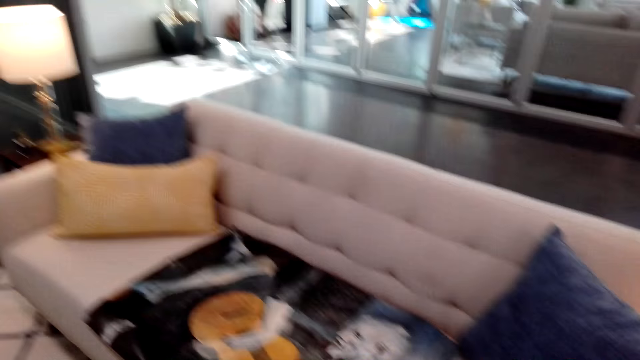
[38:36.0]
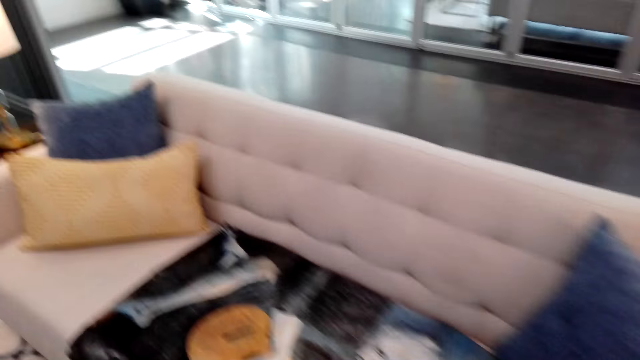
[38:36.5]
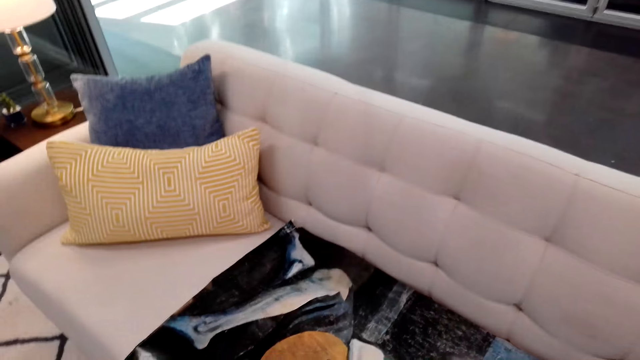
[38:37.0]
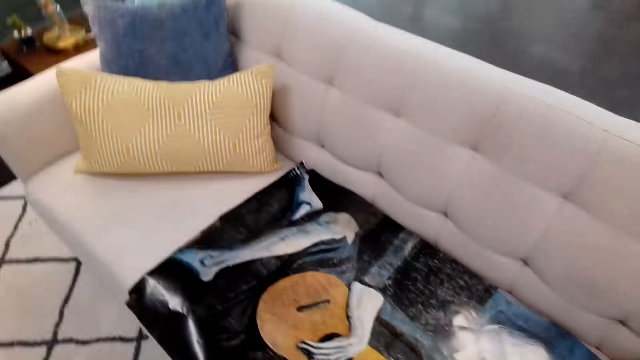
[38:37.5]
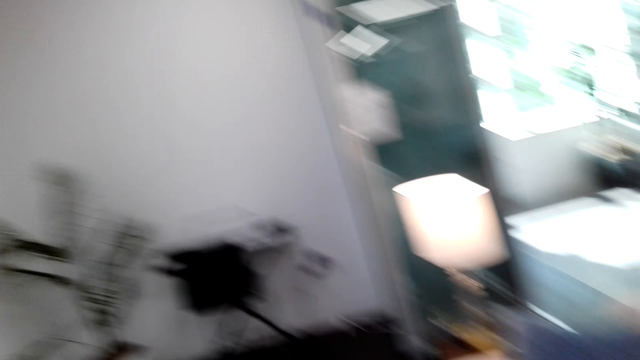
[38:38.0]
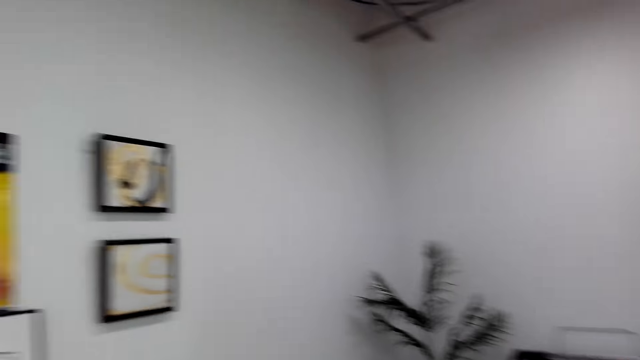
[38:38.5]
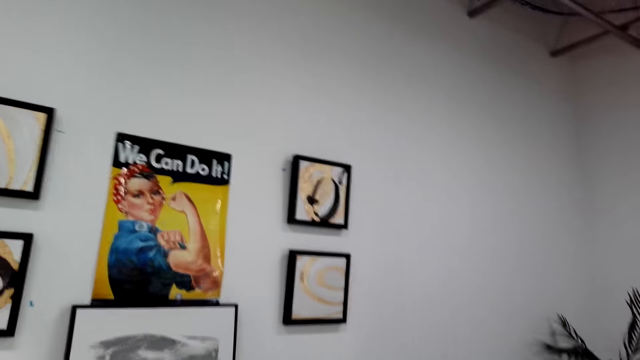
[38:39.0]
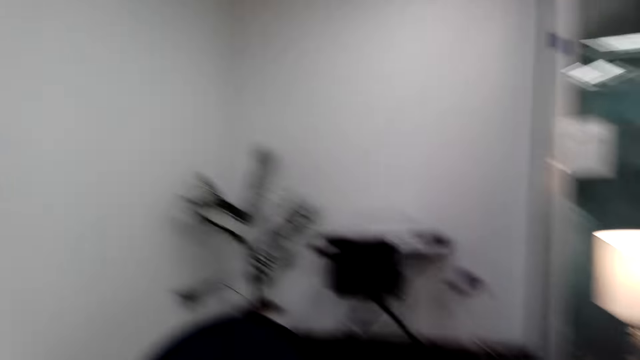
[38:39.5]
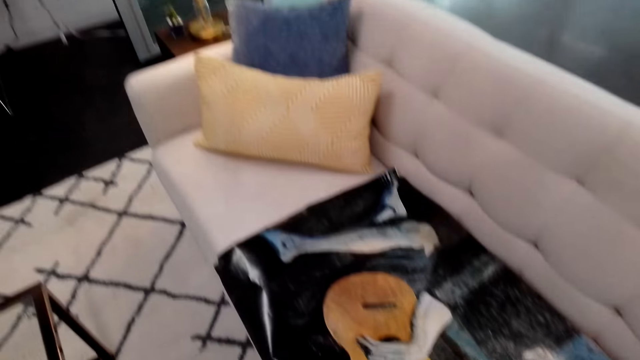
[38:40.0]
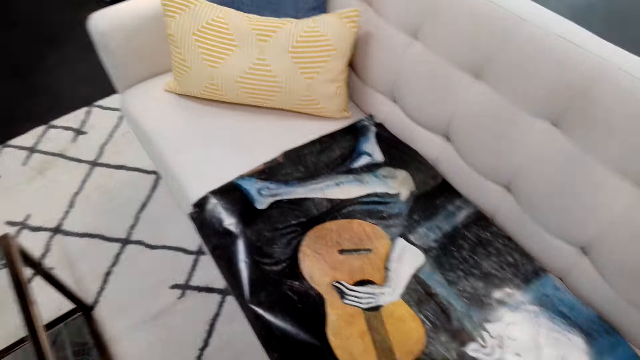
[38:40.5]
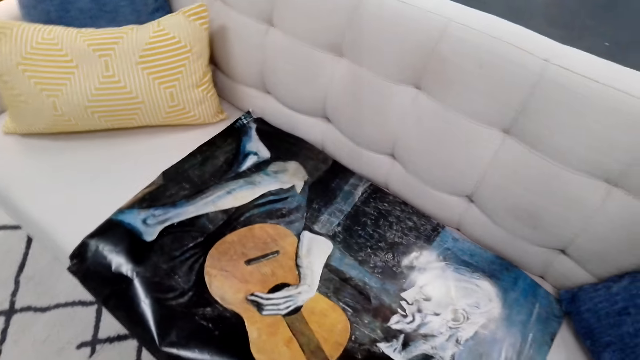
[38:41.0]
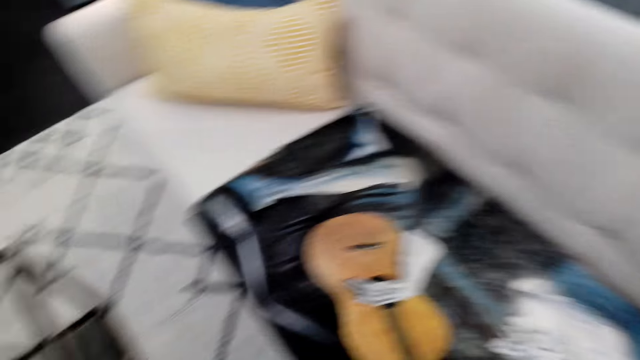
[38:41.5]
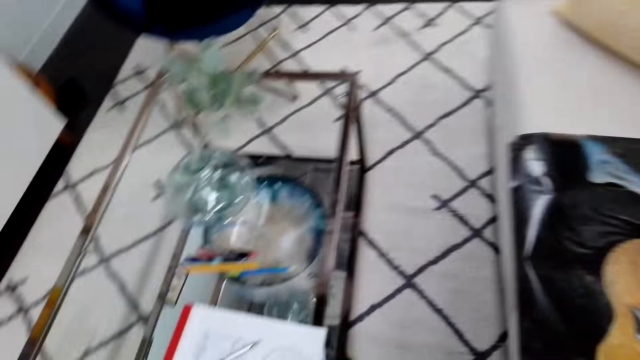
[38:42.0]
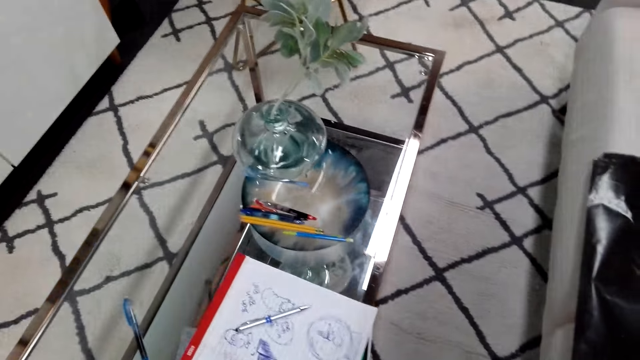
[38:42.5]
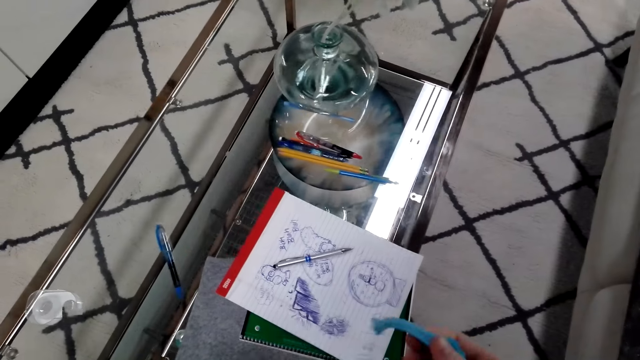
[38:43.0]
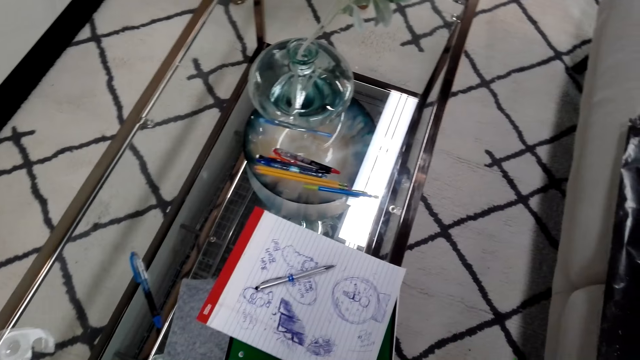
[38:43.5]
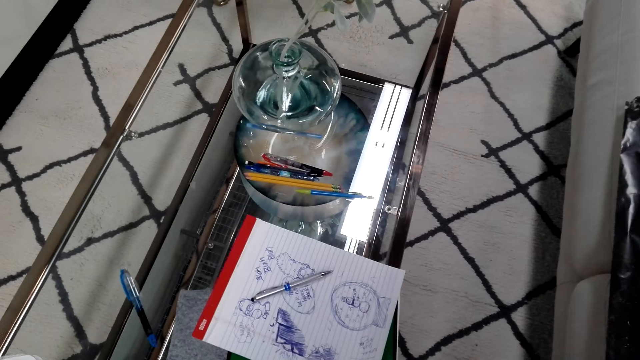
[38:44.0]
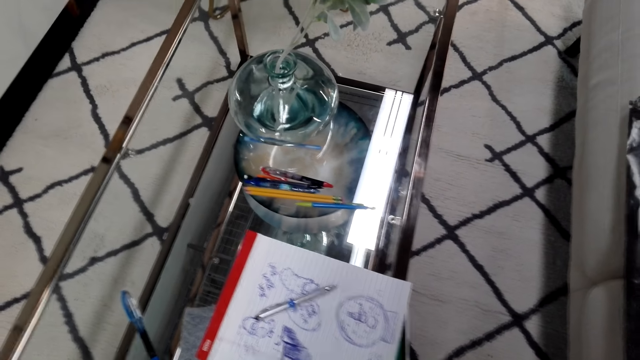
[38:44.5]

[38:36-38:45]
The camera wearer stands on the floor. They look around.

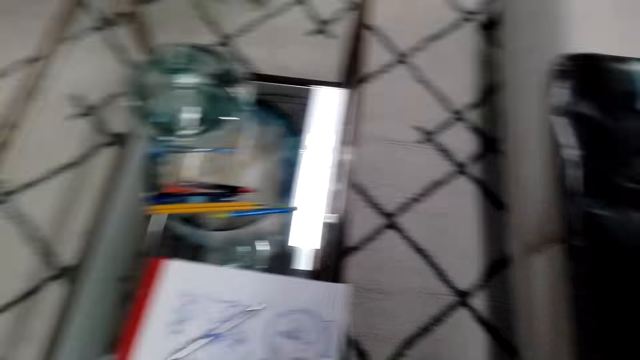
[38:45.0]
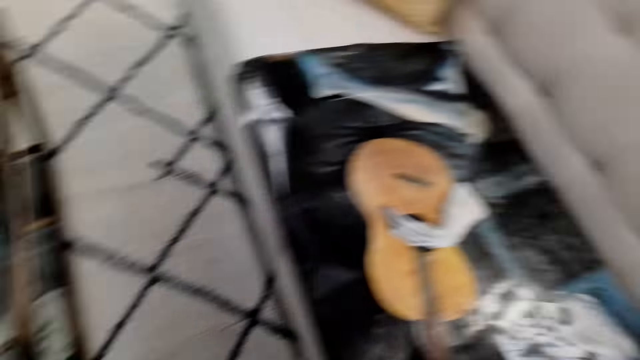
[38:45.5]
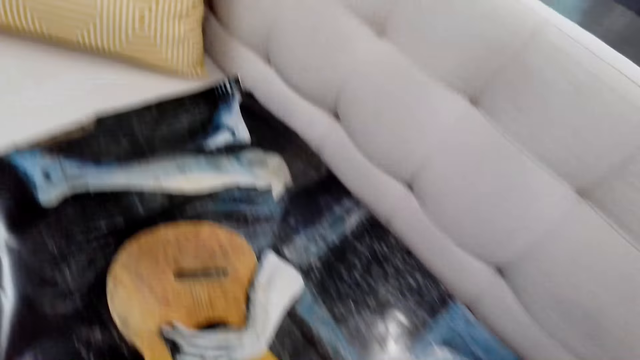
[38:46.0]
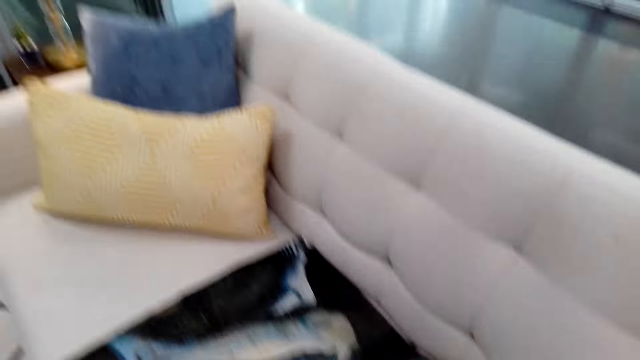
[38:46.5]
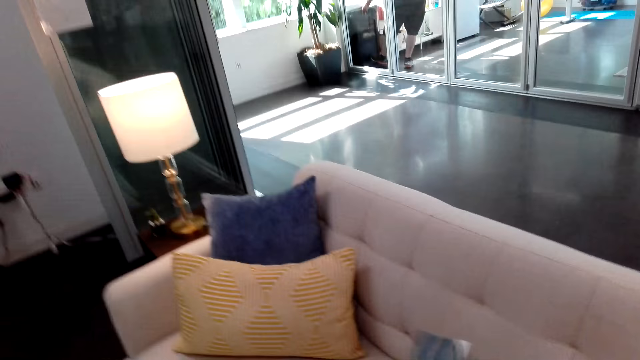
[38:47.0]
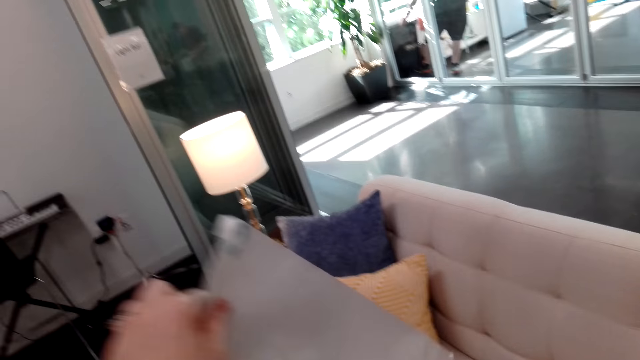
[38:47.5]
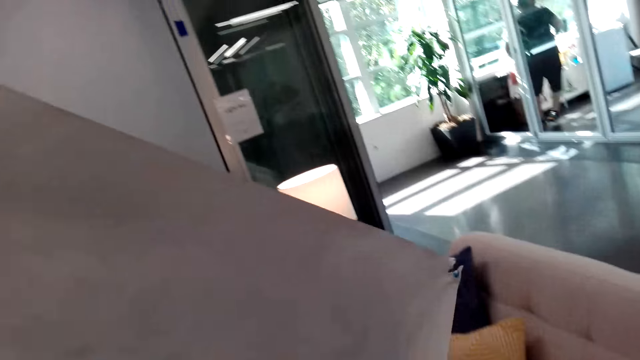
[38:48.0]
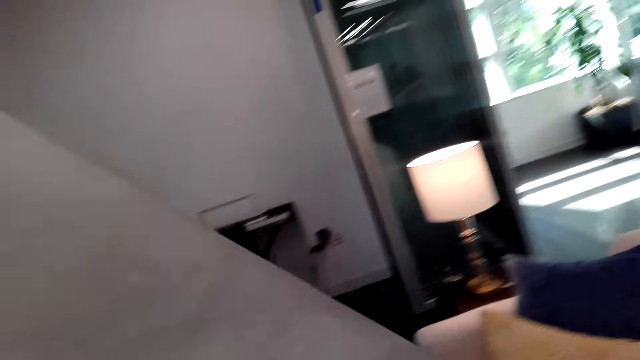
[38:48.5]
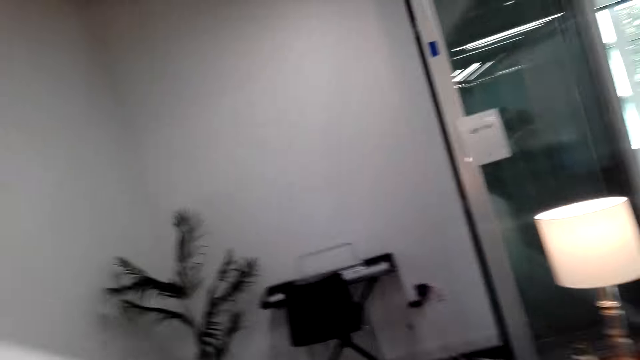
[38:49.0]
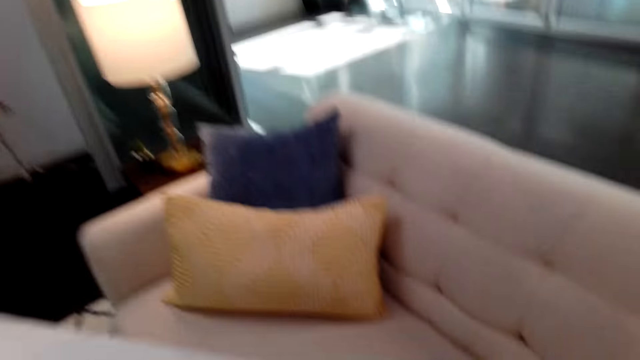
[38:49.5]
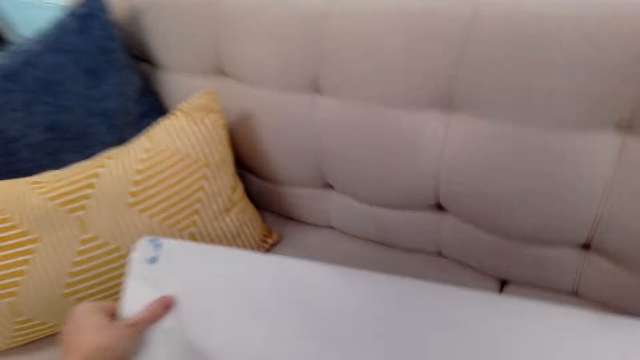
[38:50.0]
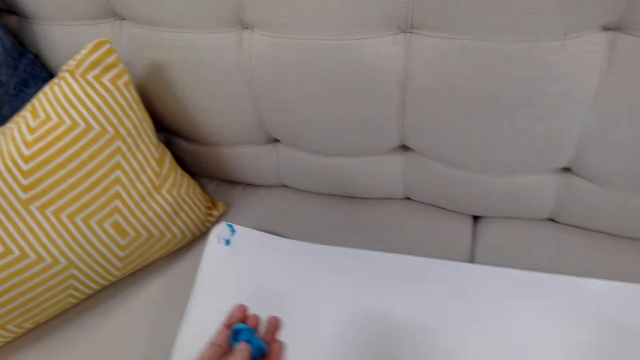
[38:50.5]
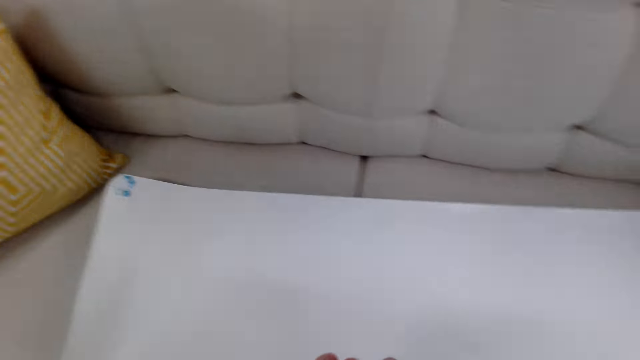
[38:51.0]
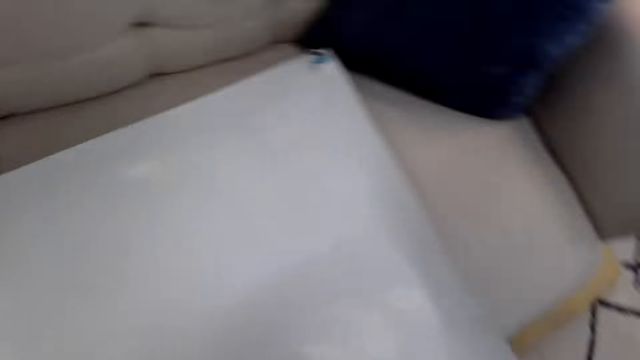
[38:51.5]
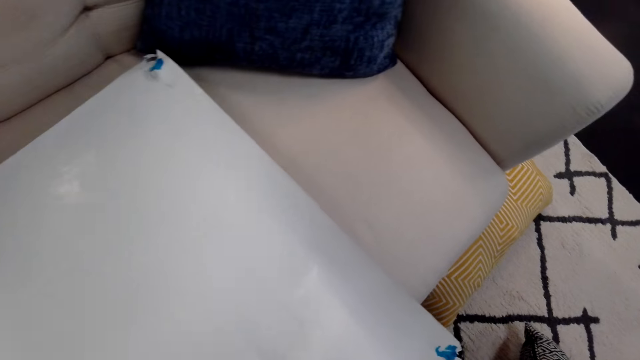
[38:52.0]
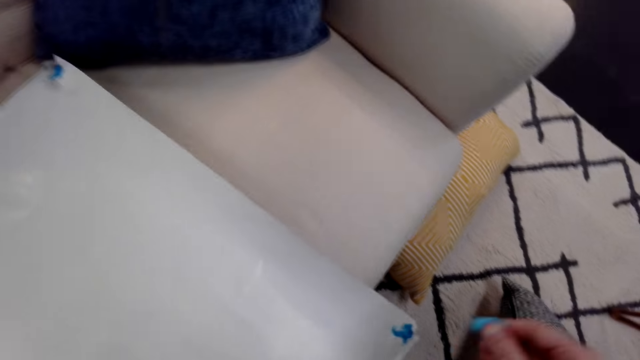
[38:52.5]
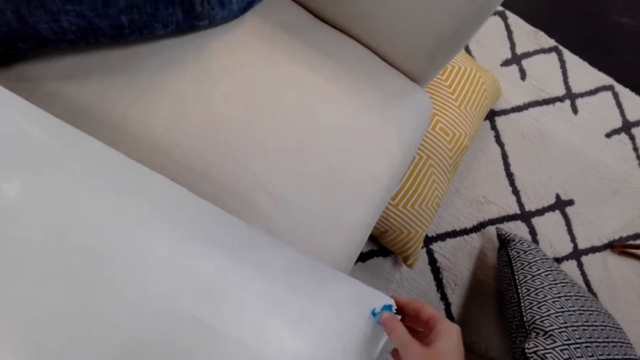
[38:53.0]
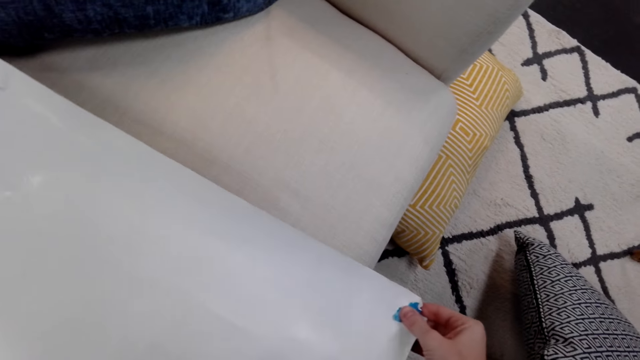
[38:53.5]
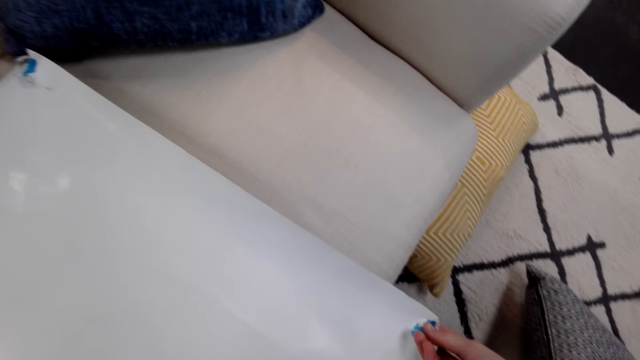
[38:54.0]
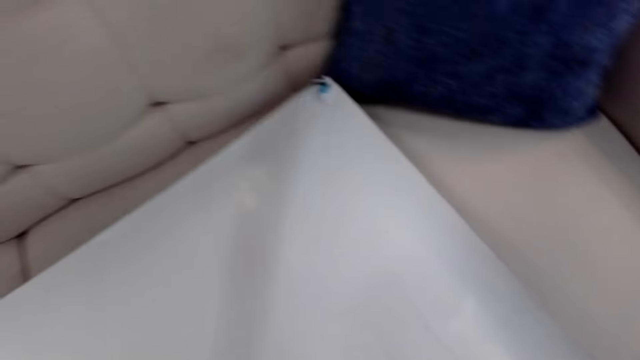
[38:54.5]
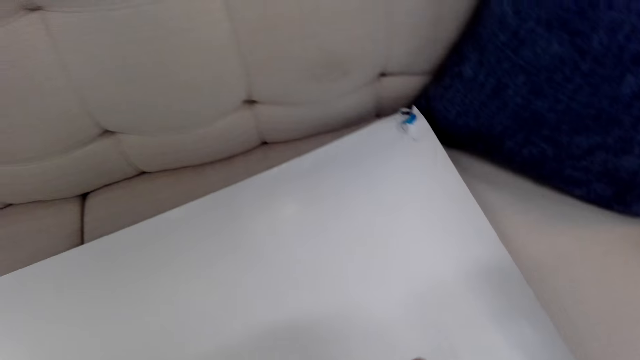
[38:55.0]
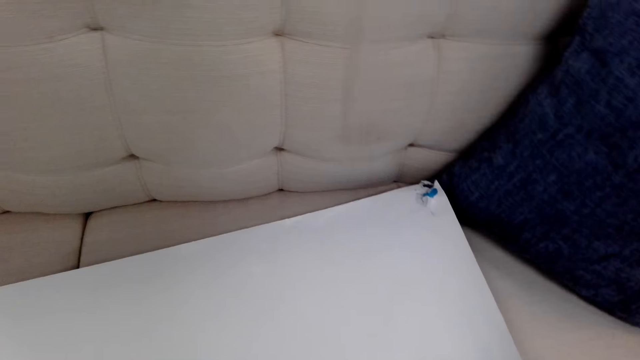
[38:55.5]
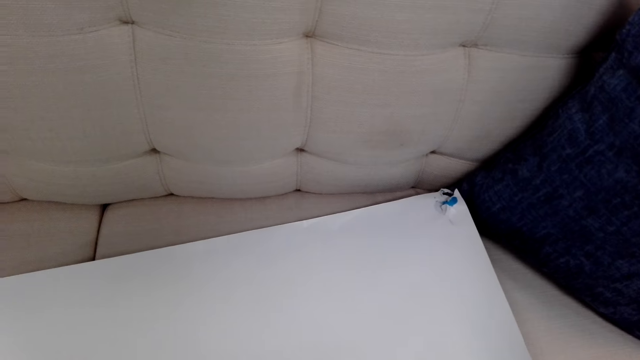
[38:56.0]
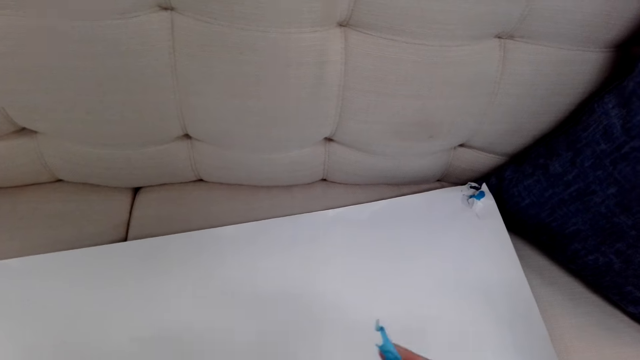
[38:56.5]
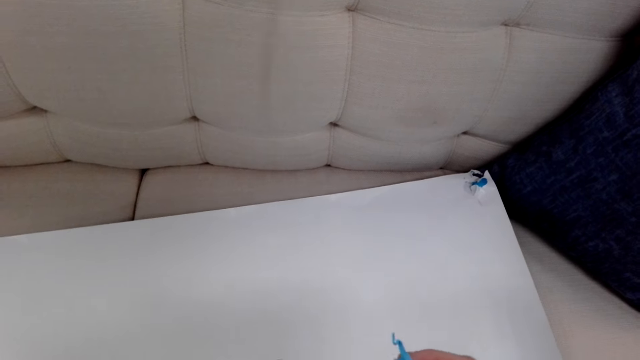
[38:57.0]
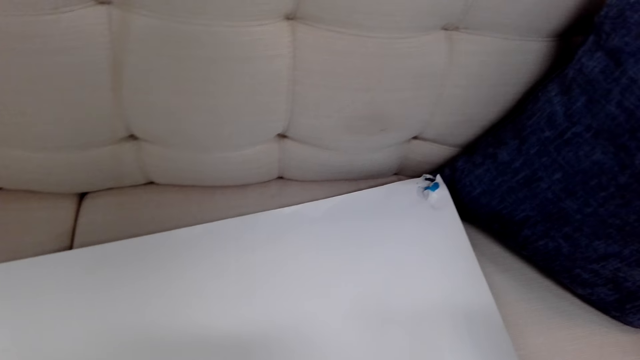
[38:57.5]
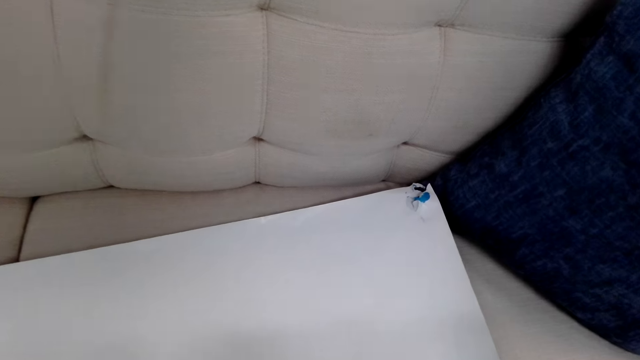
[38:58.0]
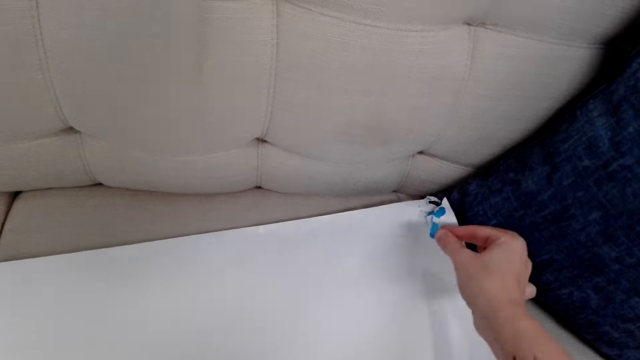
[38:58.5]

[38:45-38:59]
The camera wearer picks up the manila paper on the sofa. She puts the manila paper on the sofa. She puts the sellotape on the manila paper on the sofa. She holds the sellotape with her hands.
